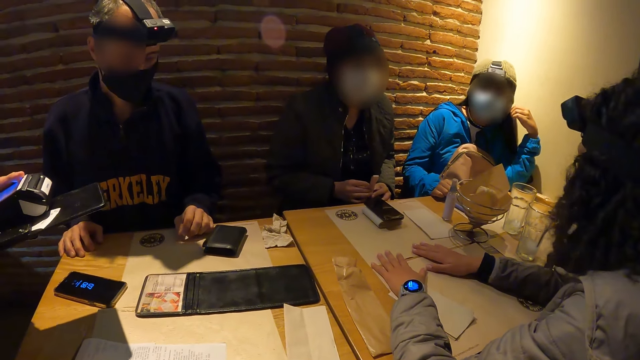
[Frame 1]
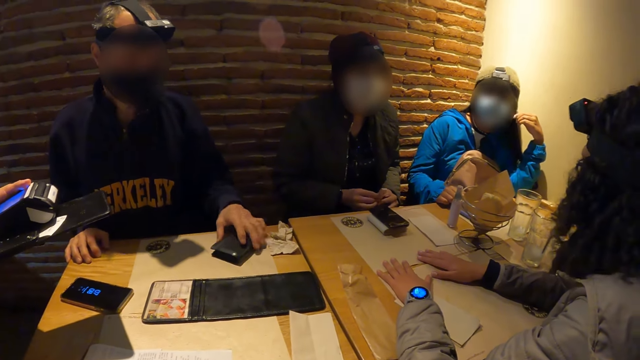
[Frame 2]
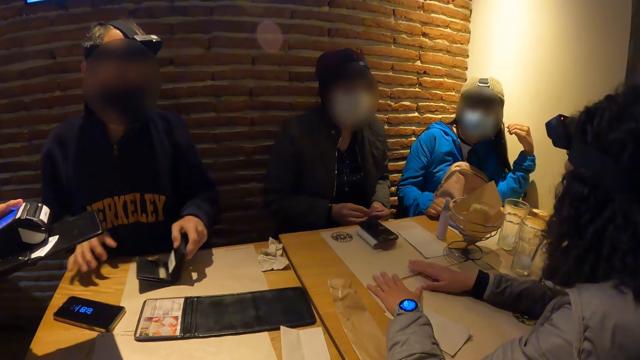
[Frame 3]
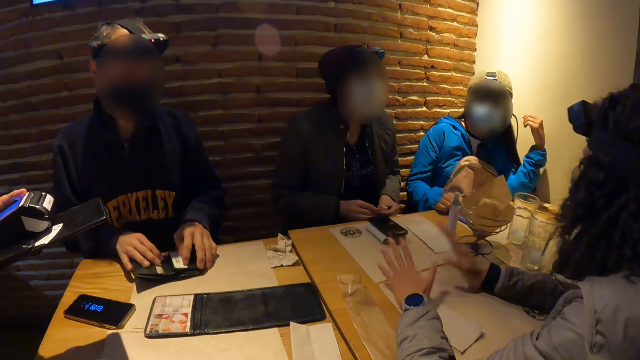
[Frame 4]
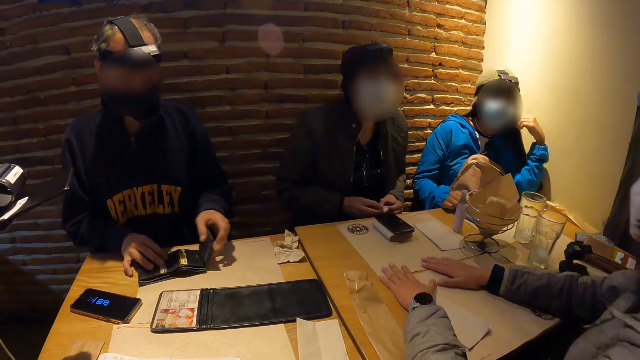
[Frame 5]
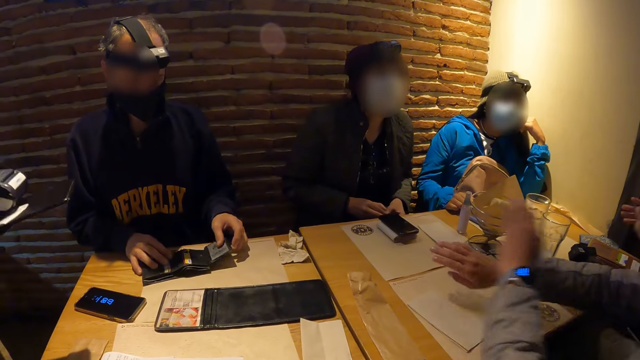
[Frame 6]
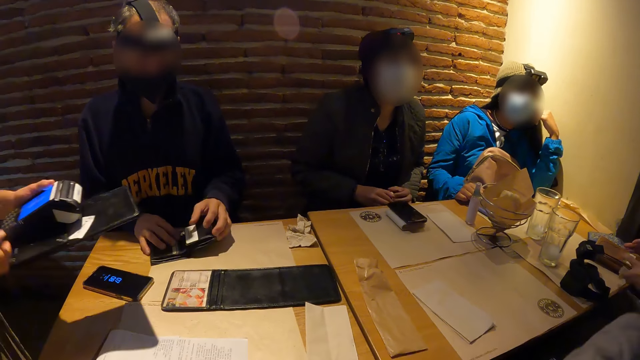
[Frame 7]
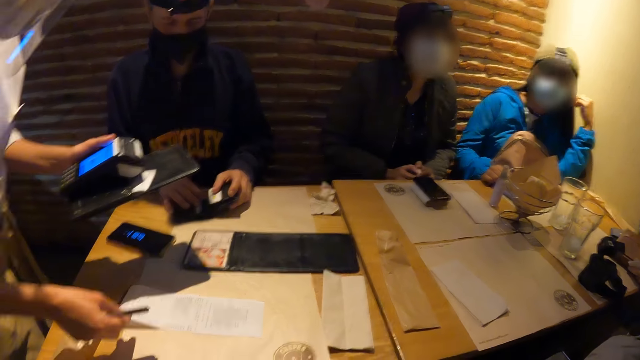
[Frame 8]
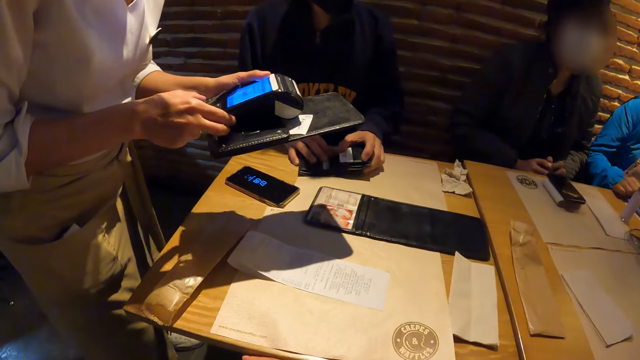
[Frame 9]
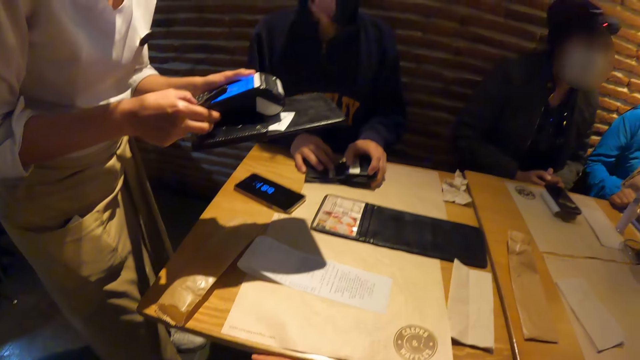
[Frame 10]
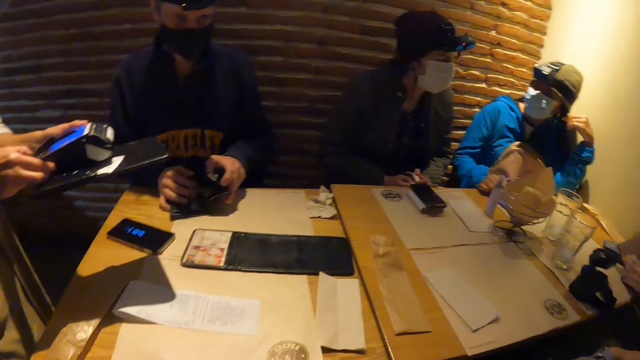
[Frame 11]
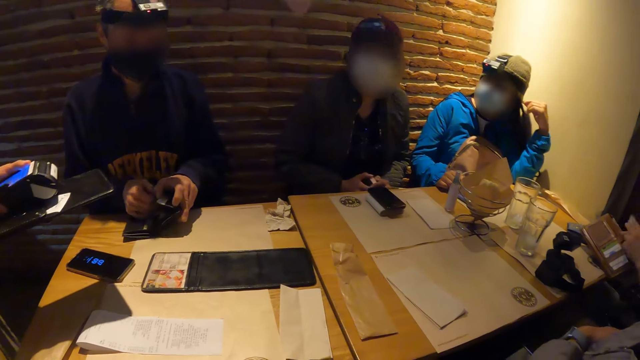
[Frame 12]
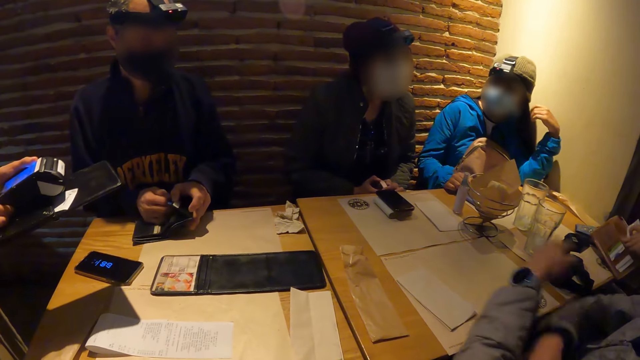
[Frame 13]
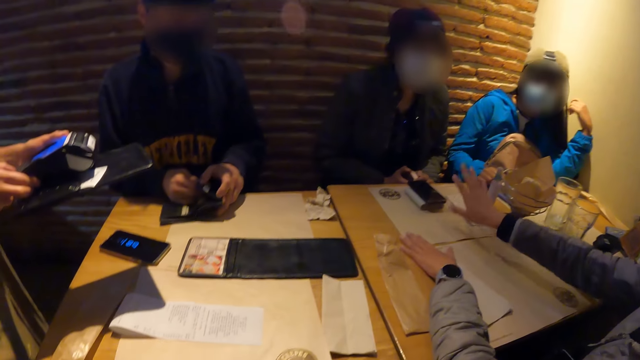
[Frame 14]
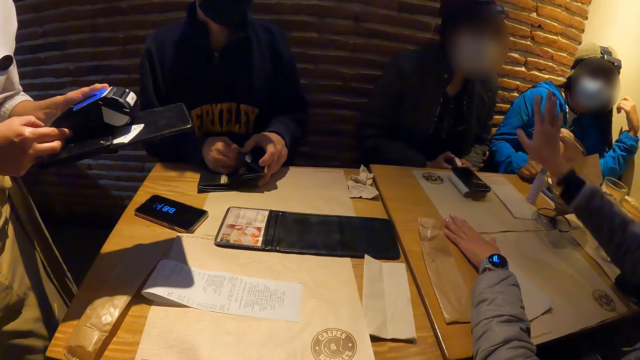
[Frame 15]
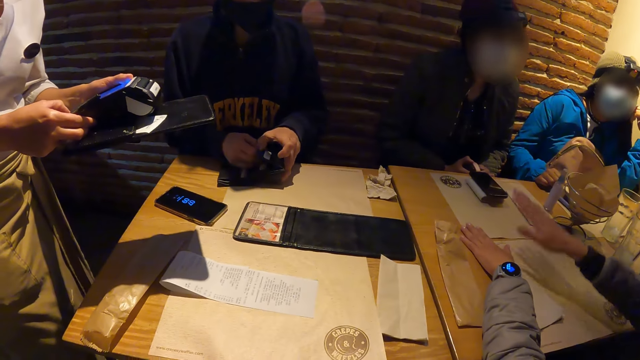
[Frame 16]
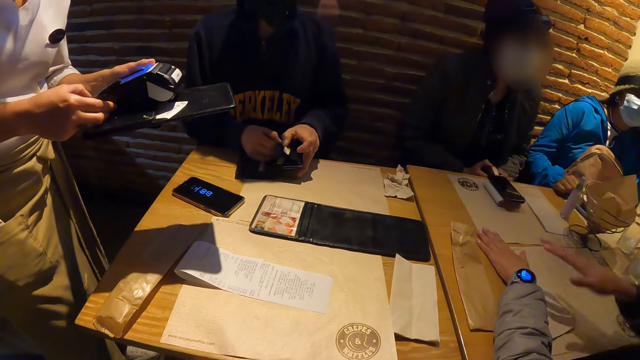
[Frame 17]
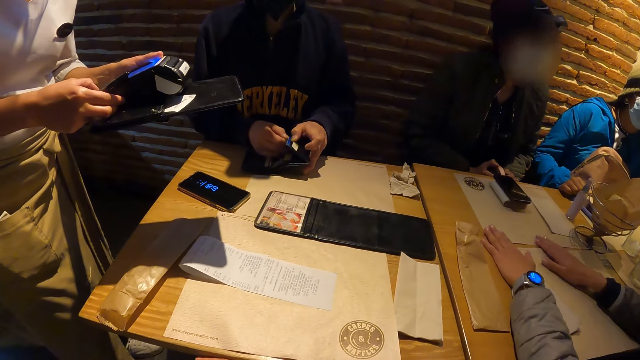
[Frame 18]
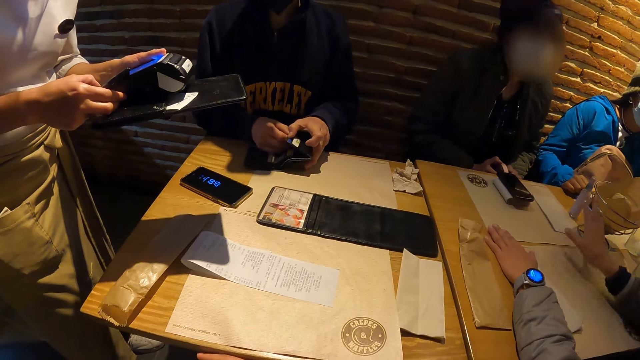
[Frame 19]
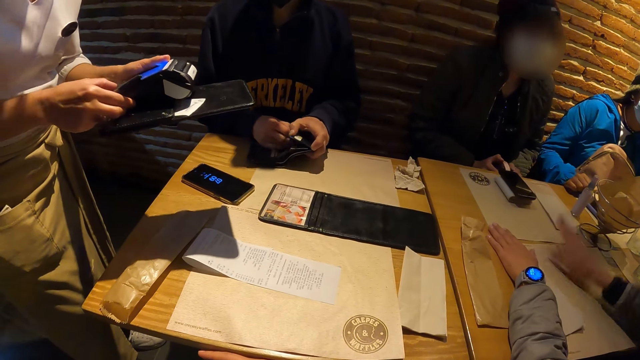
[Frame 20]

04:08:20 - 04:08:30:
The man picks up the purse on the table with his left hand. He opens the wallet. A person operates the receipt machine. Another person moves her hand.

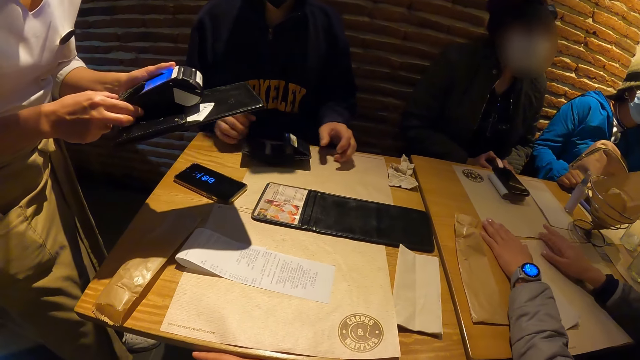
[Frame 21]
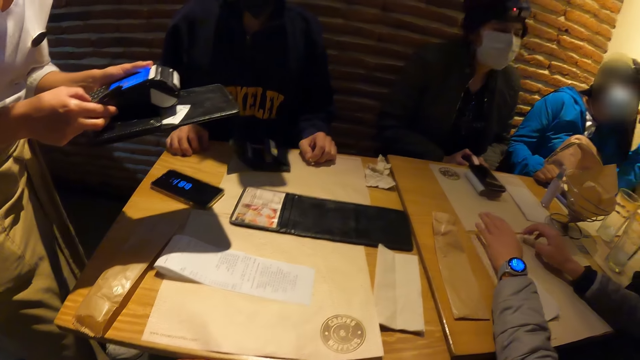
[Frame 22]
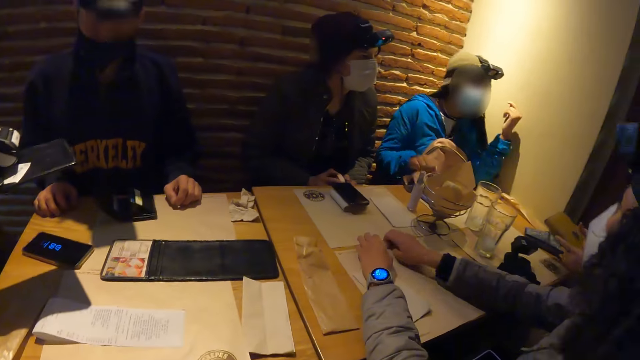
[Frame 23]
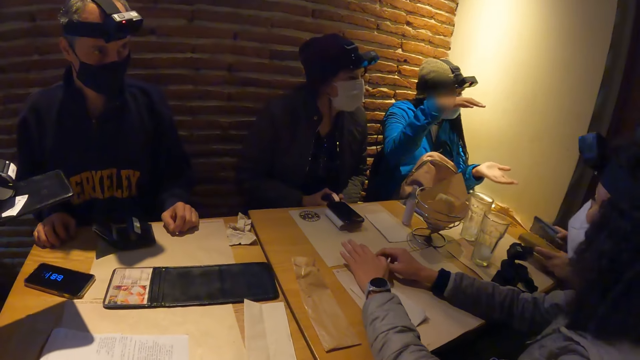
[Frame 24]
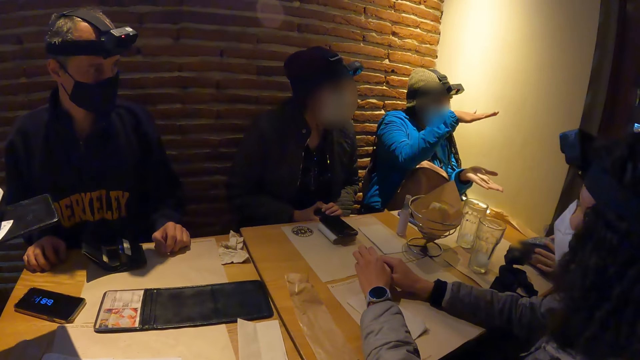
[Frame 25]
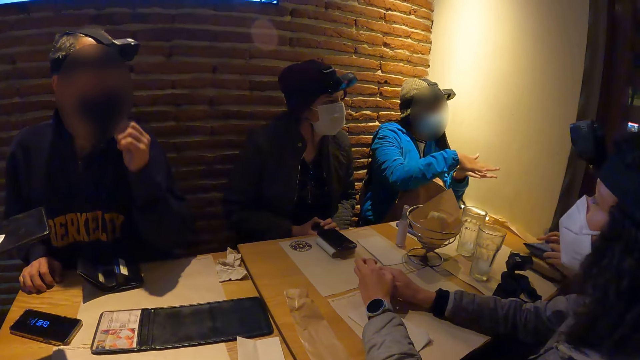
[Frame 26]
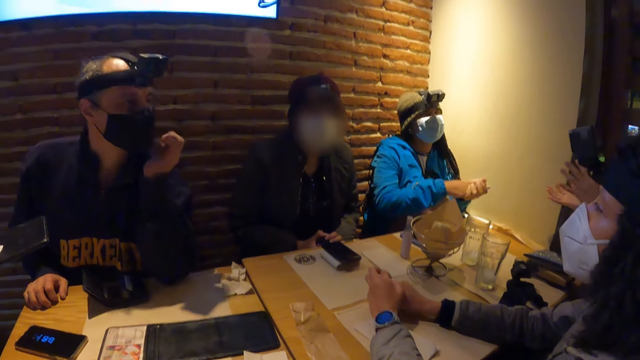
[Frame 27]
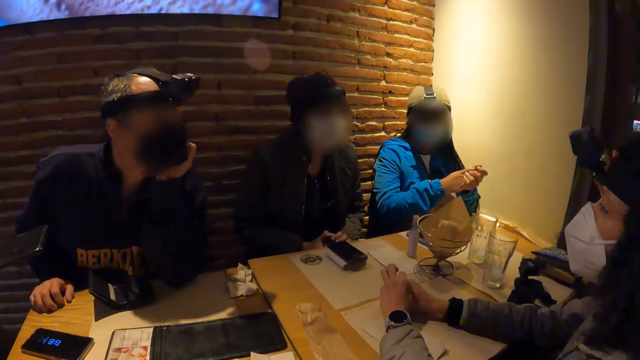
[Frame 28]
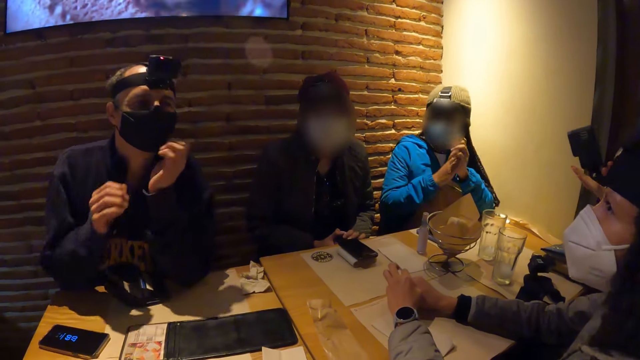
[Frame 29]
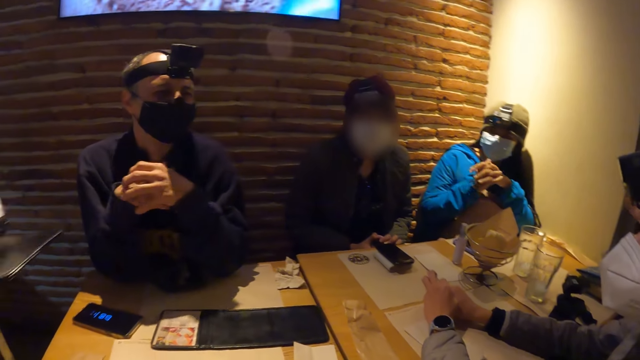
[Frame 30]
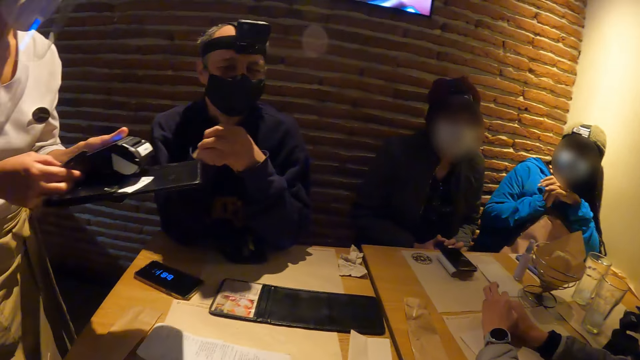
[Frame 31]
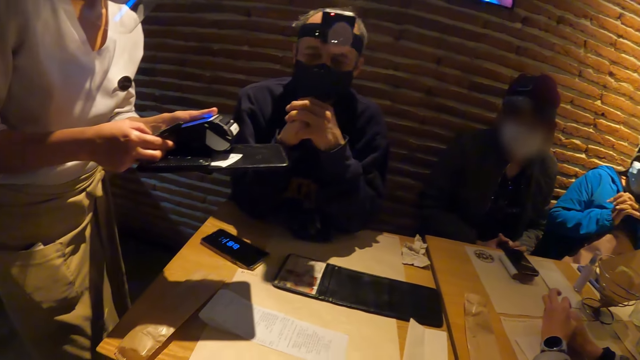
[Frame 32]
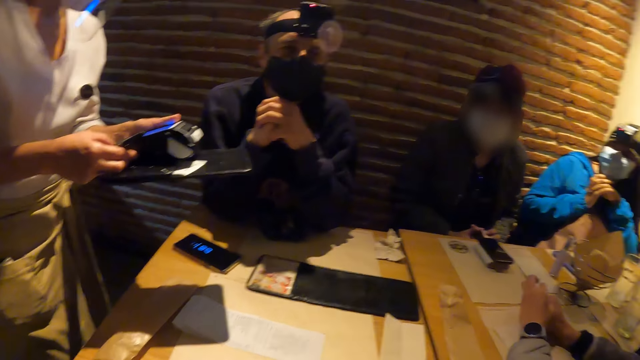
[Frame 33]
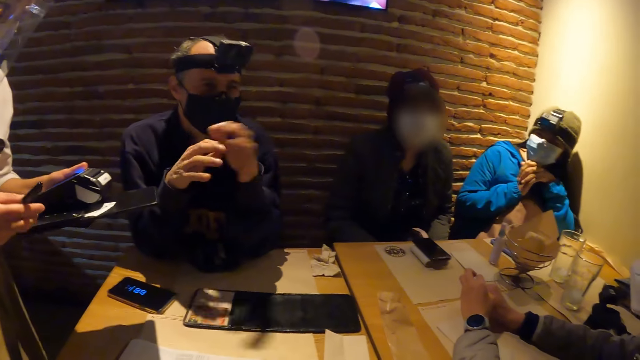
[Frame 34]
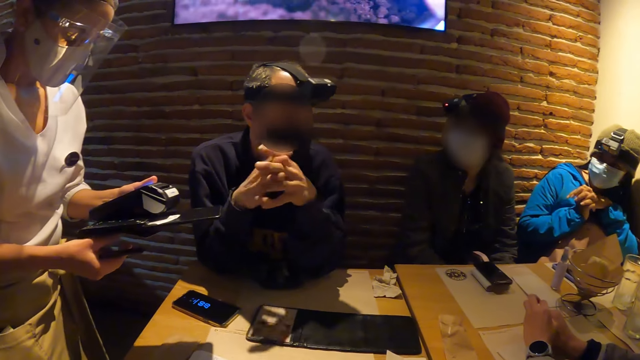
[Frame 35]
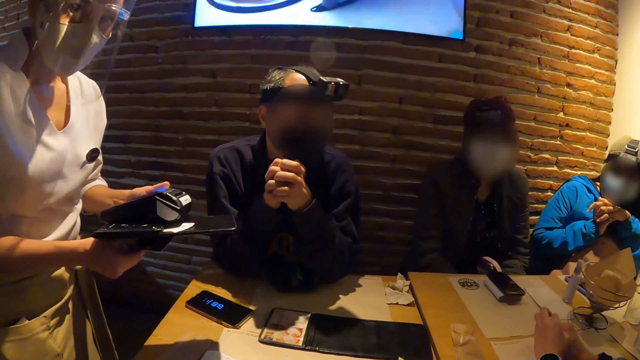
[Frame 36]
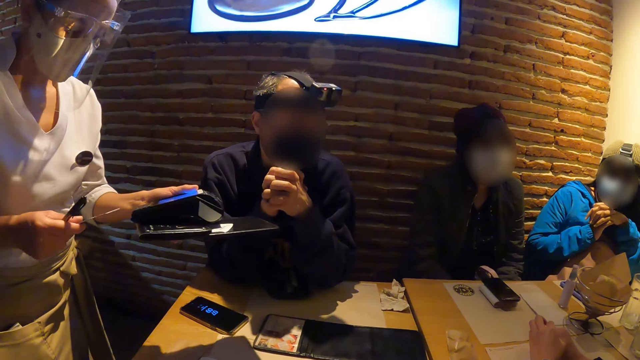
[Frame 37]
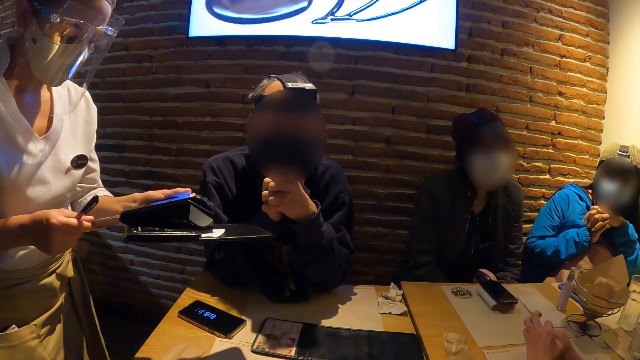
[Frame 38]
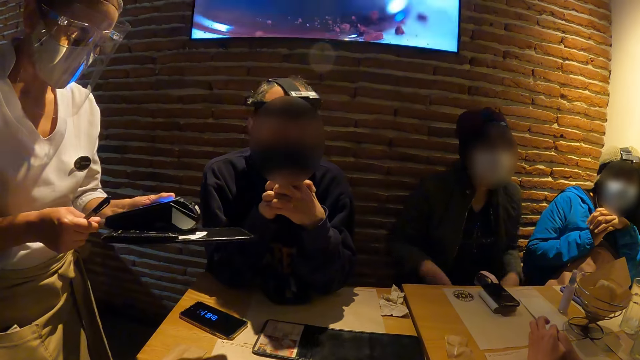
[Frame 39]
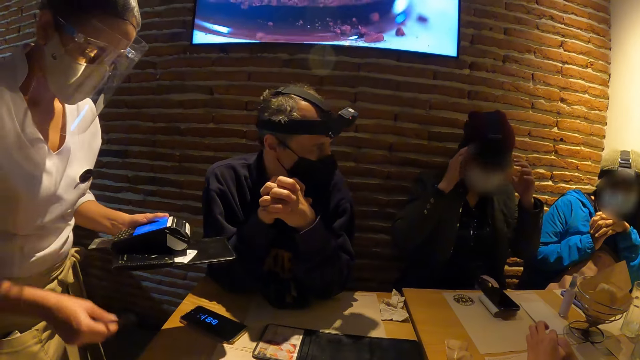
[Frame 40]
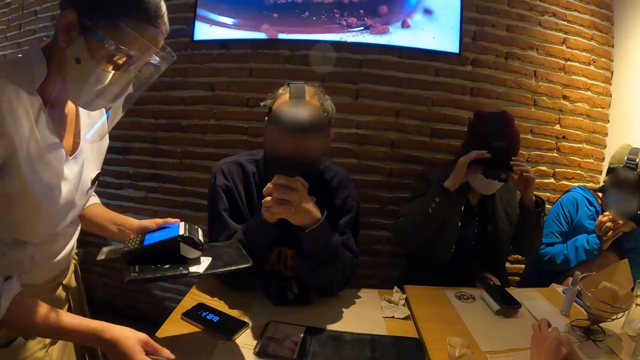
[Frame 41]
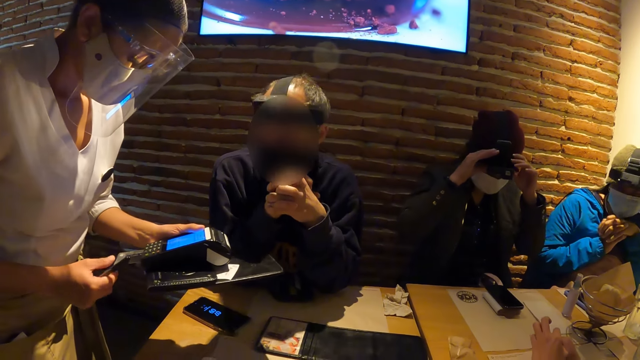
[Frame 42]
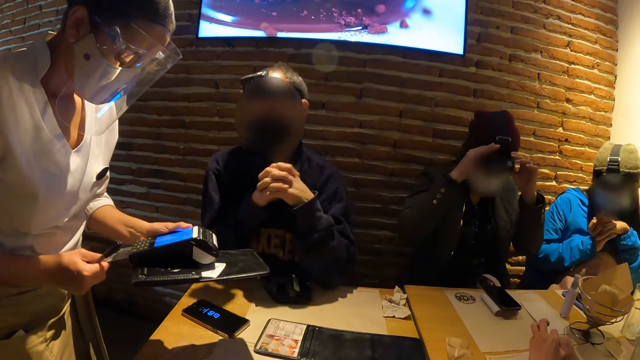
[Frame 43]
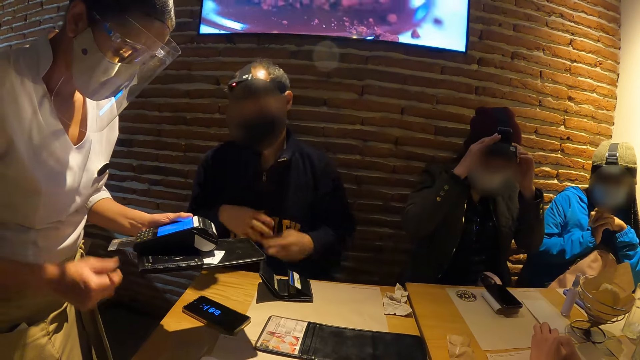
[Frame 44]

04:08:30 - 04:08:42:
A person moves her hands. The man moves his hands. A woman puts an ATM card into the point of sale or receipt machine with her right hand.
